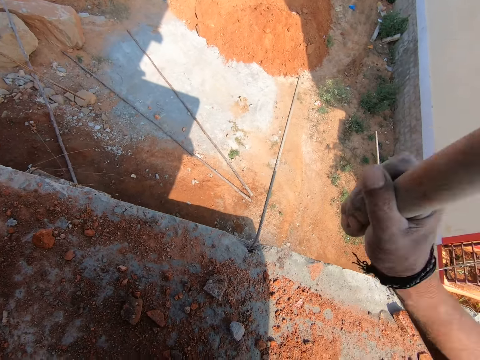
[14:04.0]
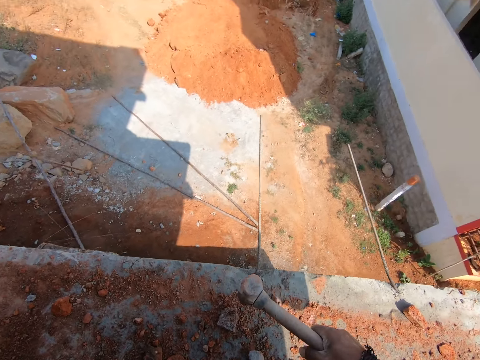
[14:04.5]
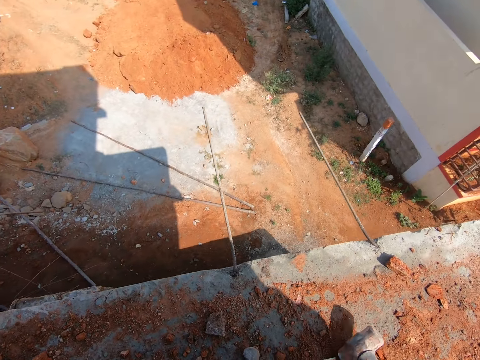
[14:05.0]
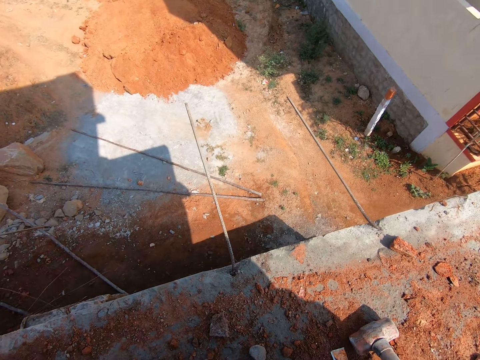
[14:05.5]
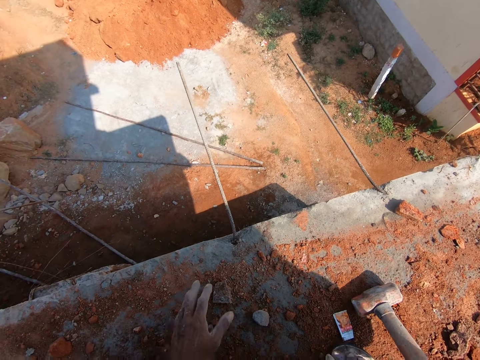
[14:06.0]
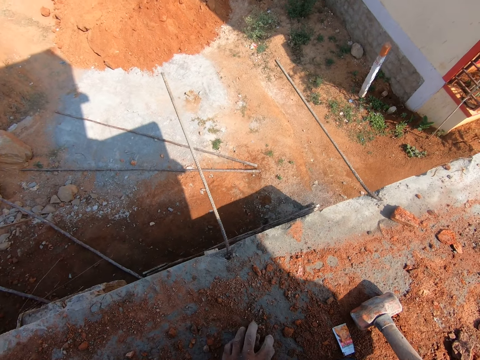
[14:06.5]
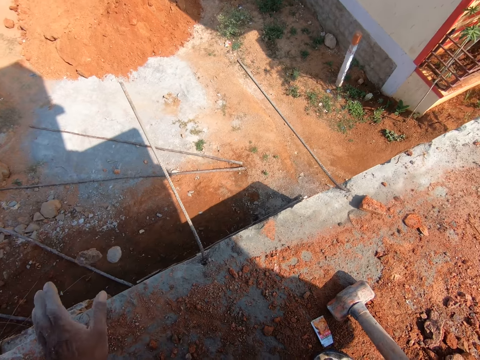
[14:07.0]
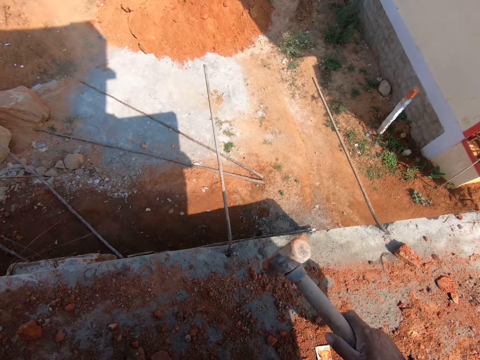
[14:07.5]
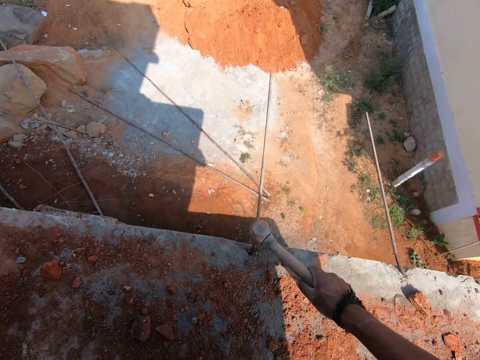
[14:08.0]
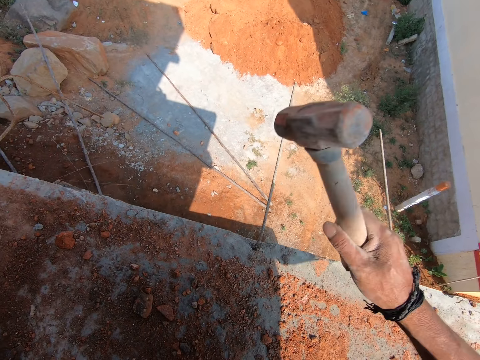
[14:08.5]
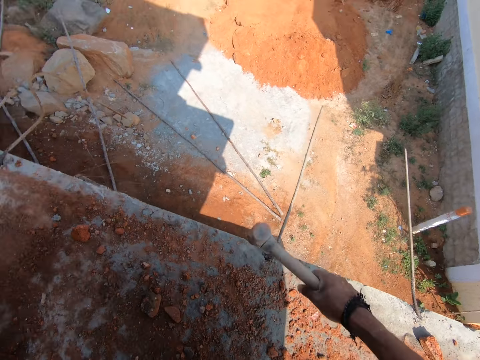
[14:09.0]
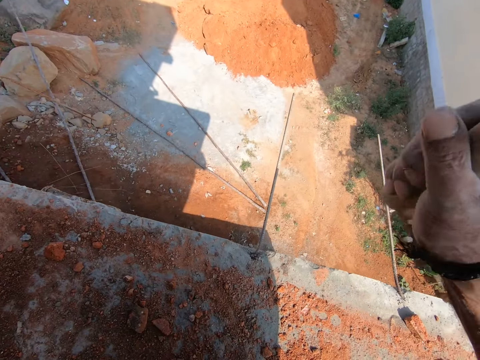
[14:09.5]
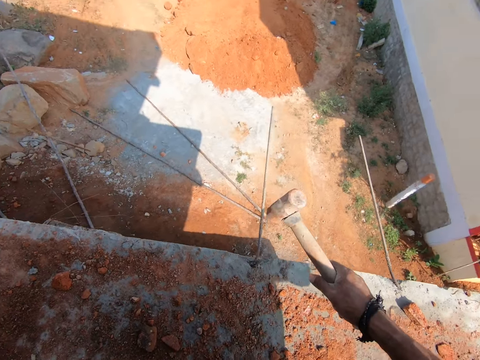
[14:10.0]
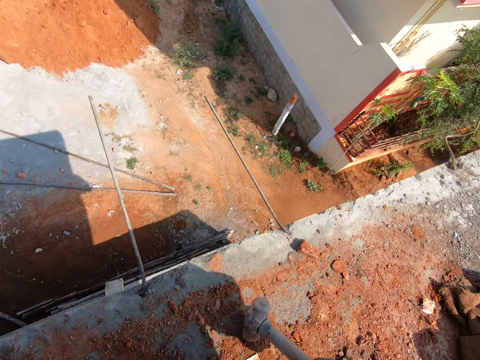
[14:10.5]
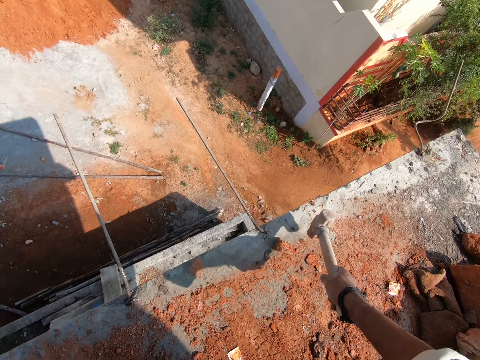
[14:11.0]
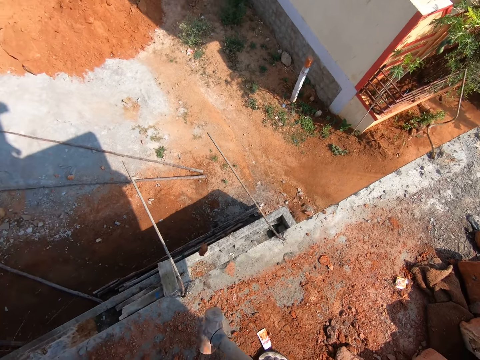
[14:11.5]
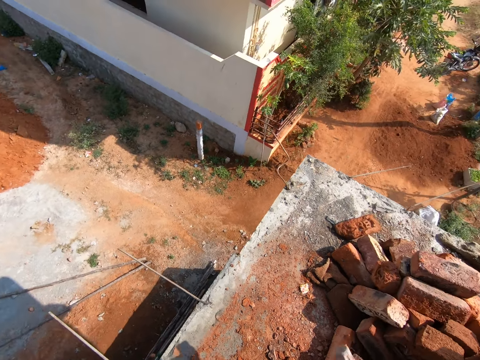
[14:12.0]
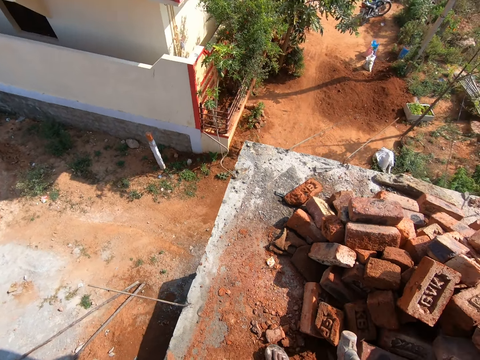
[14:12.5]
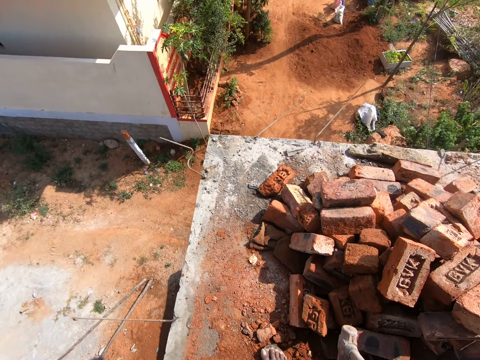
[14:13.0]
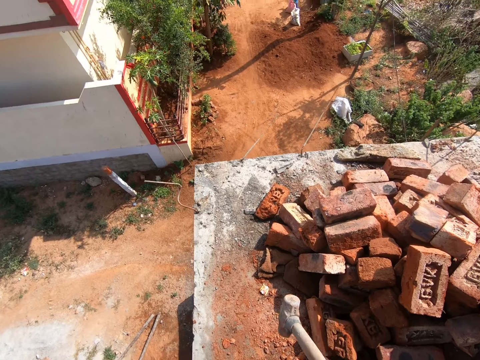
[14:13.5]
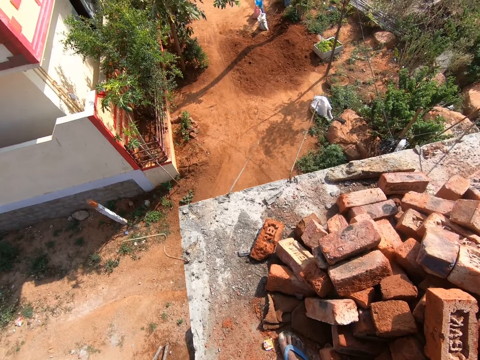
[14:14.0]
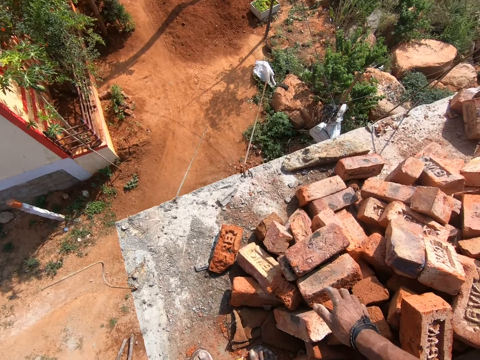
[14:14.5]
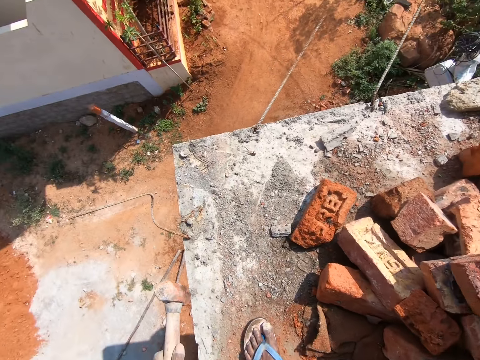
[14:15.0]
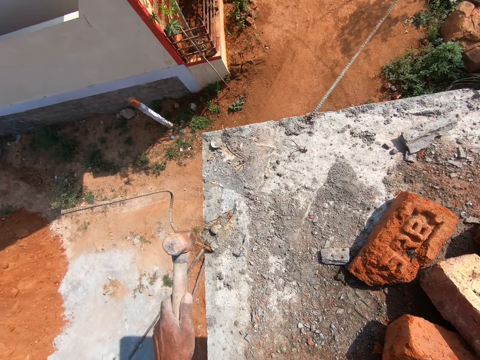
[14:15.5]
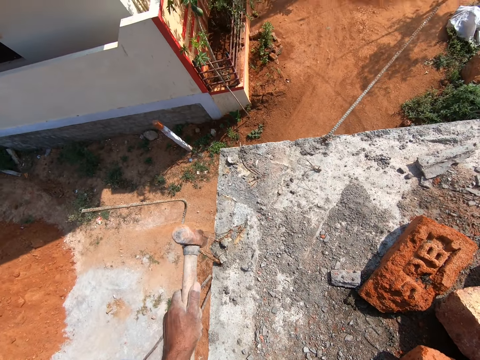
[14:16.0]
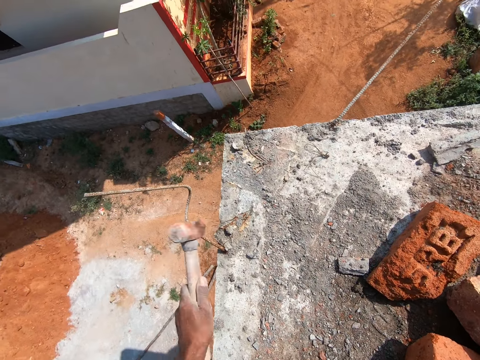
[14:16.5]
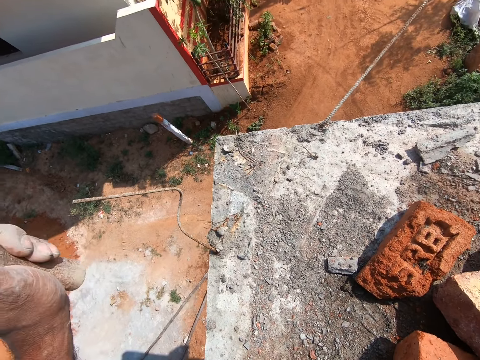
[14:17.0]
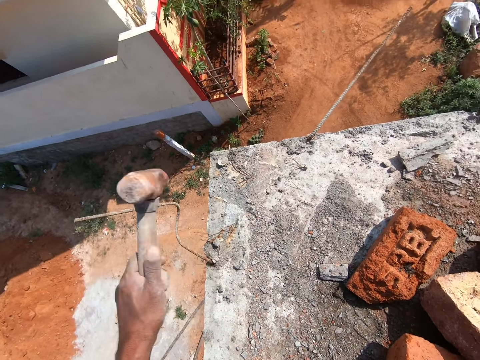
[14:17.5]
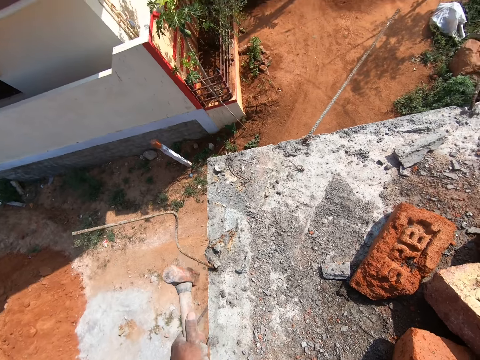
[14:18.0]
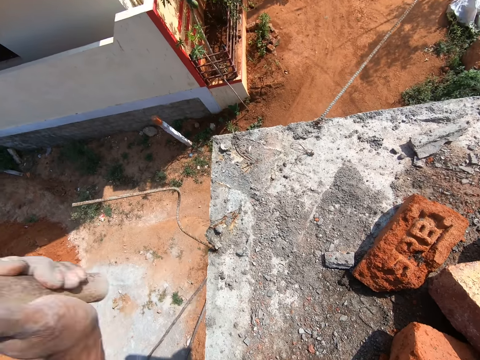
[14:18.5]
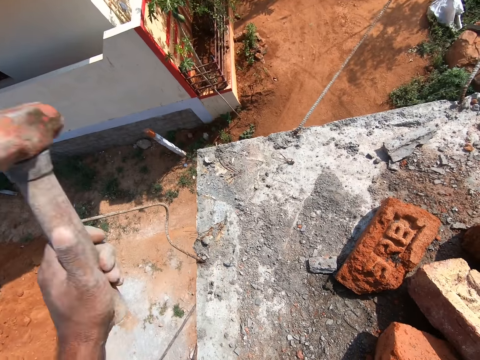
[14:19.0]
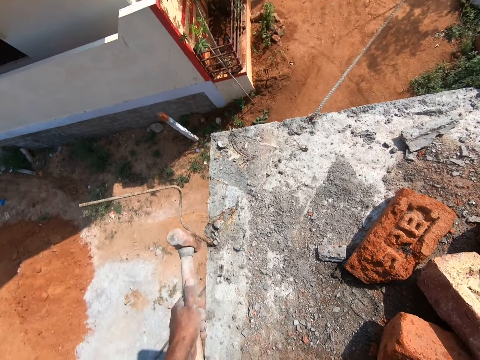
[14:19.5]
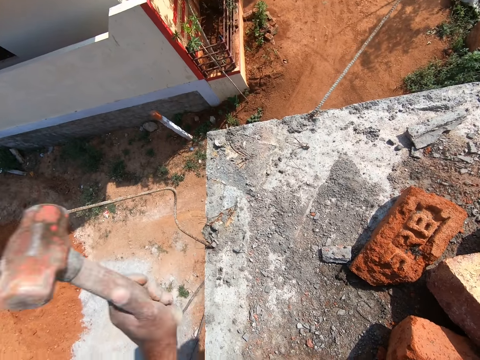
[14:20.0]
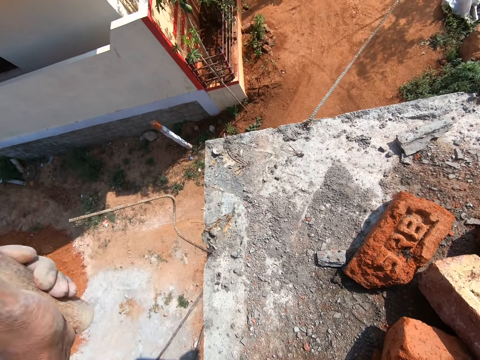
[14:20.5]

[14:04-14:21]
The camera wearer throws the stones on the ground. They hit the wire with a crack hammer. They push the stone on the brick to the ground with the crack hammer. They walk on the rooftop. They hit the wire with the crack hammer.

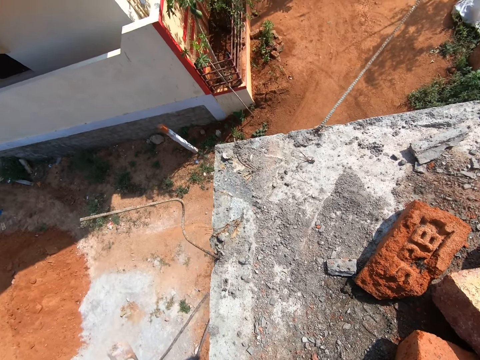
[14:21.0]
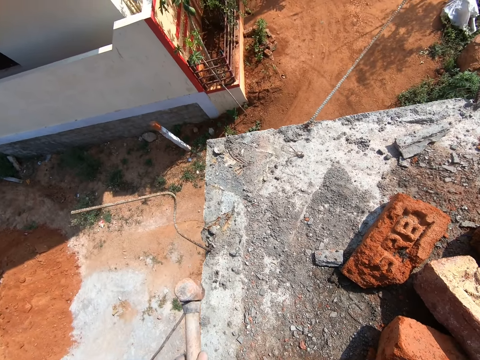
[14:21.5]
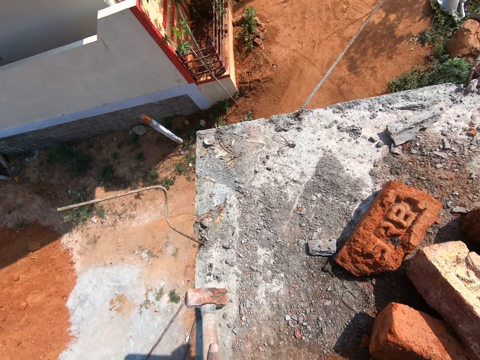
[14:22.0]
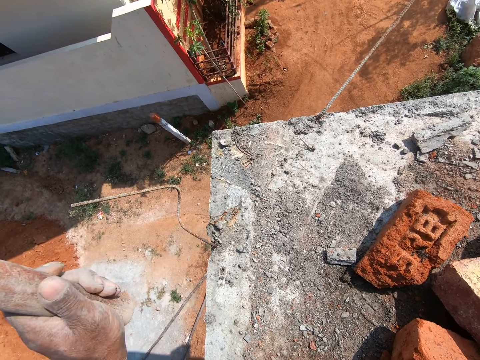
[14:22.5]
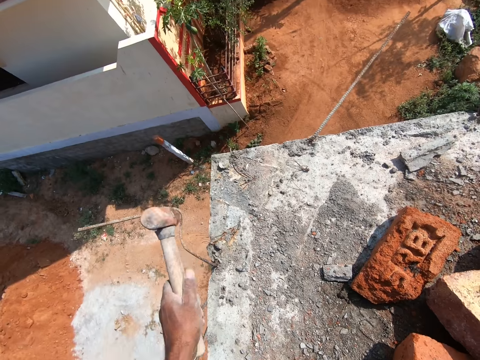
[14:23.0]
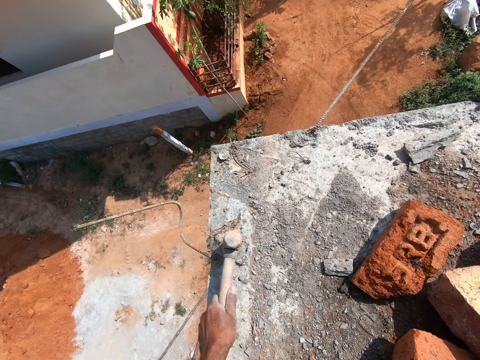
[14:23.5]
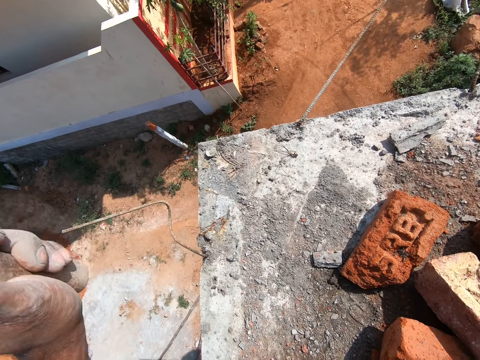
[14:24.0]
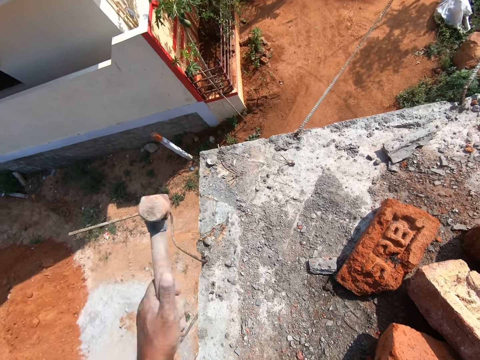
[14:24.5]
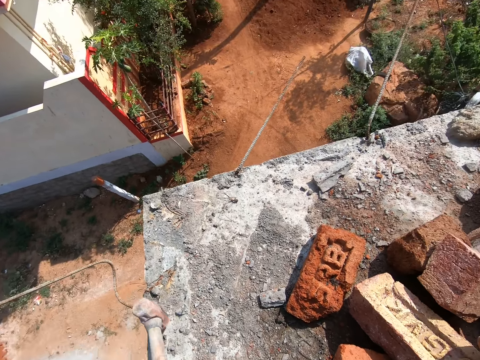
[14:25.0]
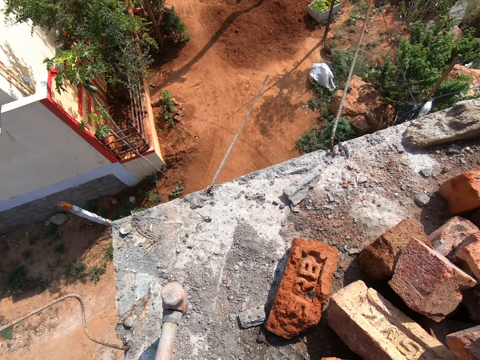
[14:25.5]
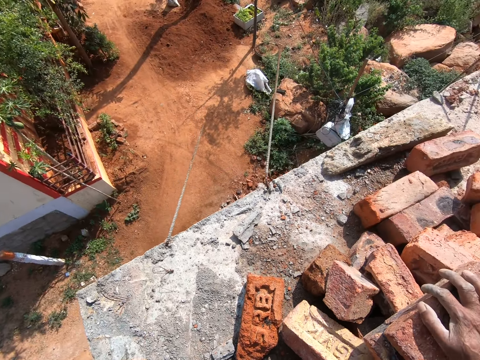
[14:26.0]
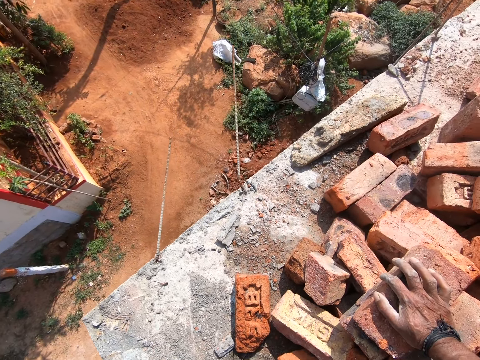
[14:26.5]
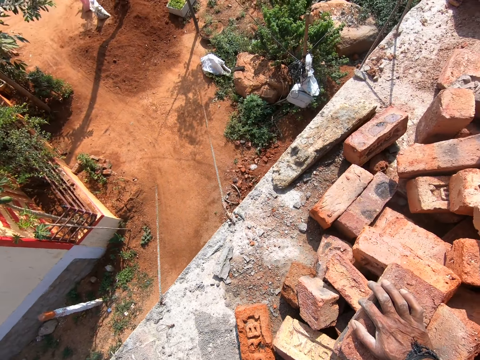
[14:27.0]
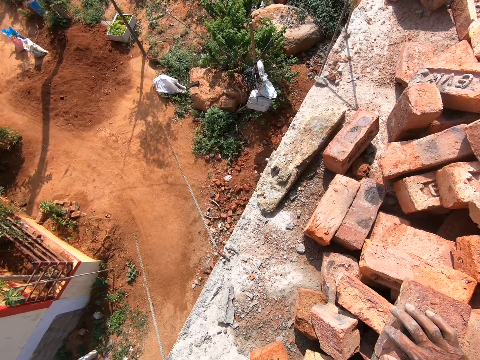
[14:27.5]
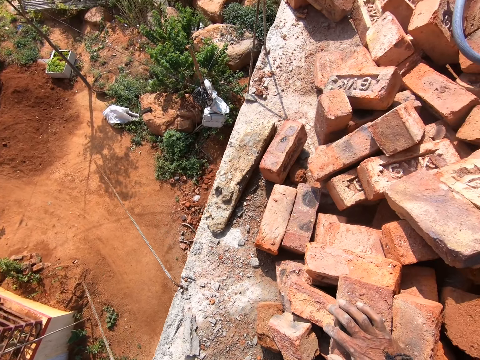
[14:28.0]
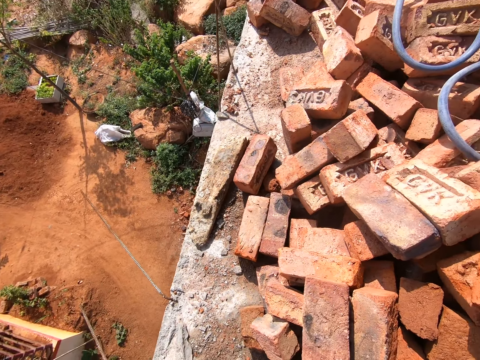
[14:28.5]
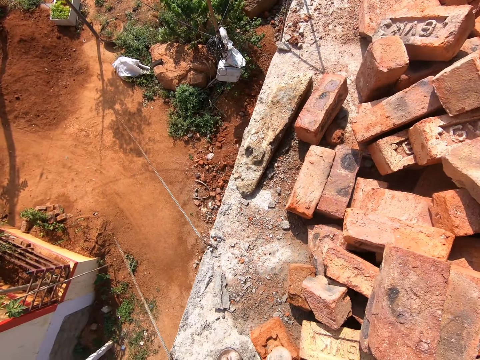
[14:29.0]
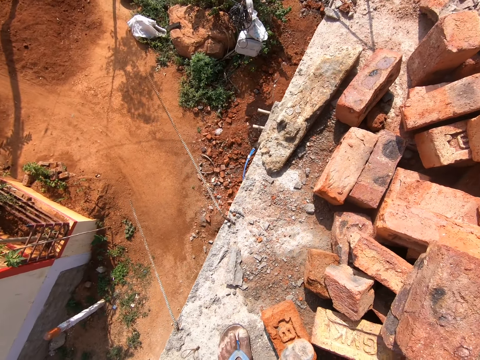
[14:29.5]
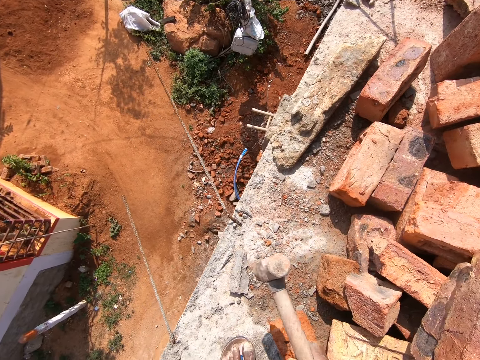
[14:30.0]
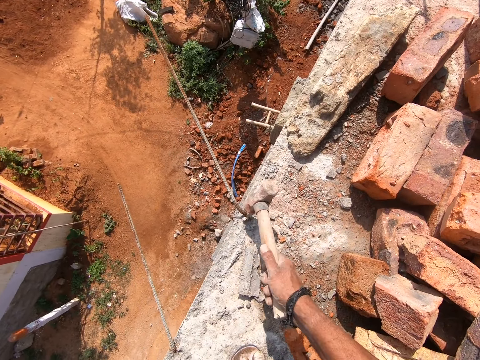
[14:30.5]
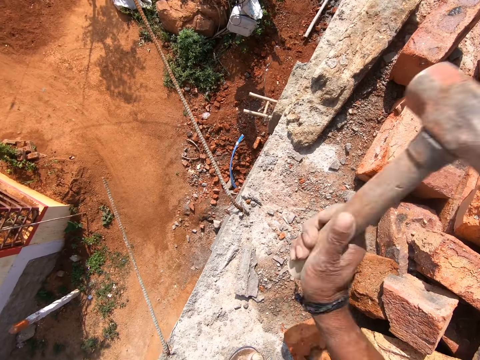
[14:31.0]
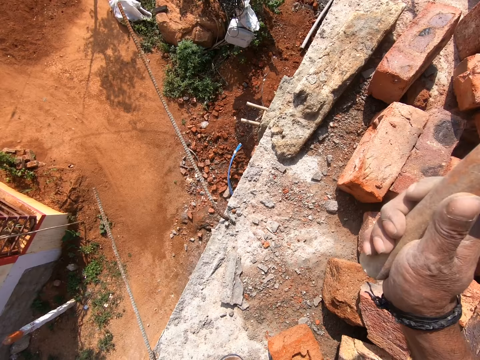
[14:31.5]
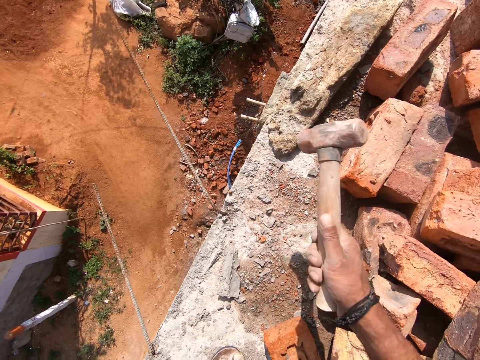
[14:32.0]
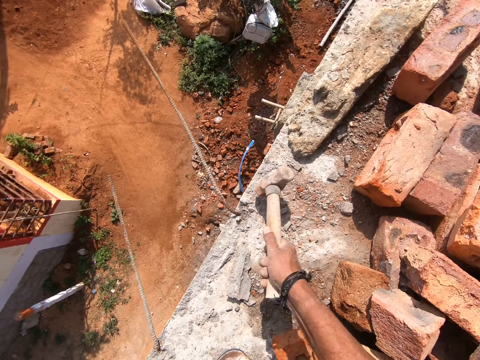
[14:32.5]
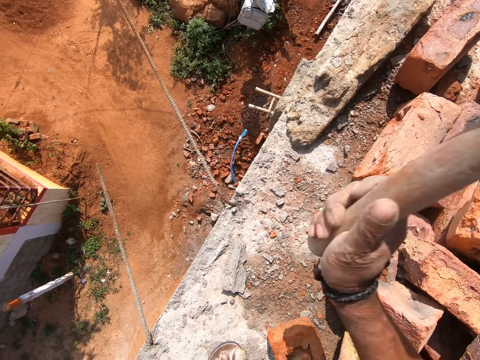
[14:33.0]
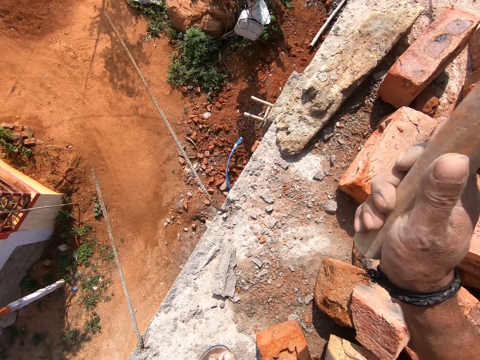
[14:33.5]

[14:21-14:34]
The camera wearer puts the hand on the bricks. They hit the wire with a crack hammer.
